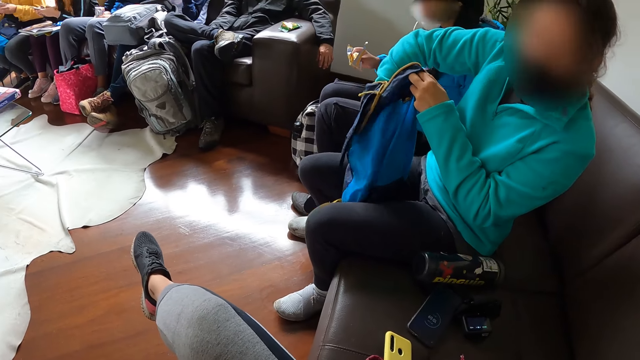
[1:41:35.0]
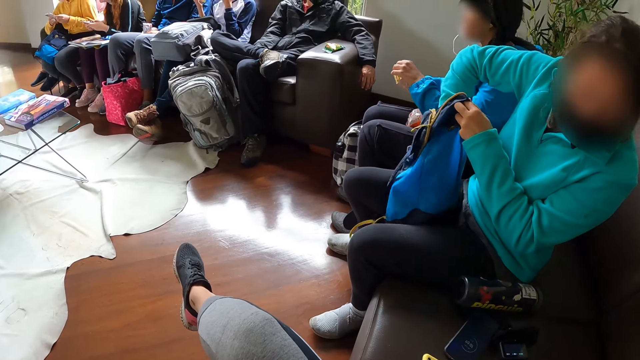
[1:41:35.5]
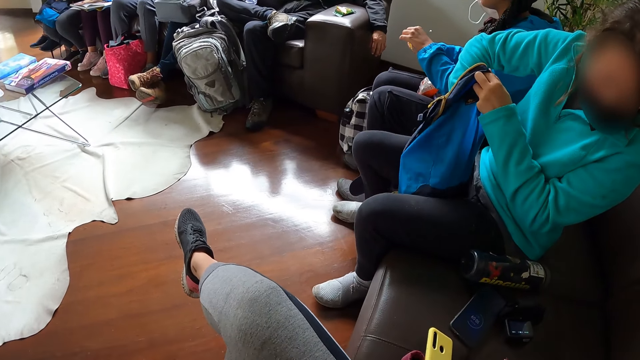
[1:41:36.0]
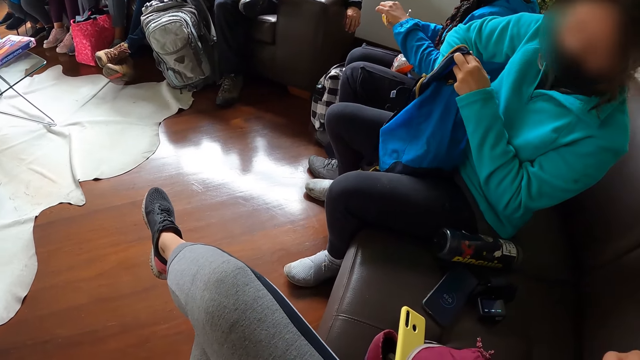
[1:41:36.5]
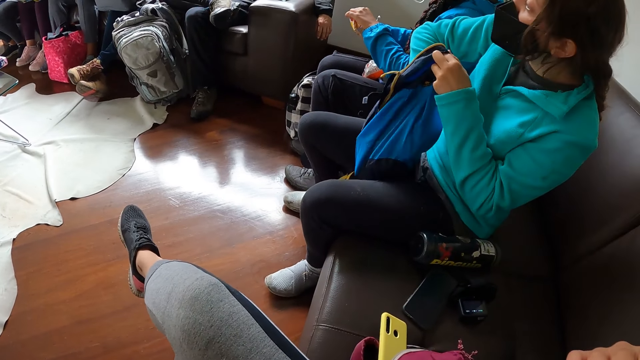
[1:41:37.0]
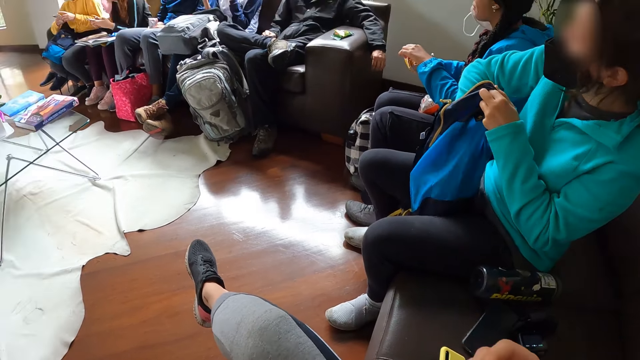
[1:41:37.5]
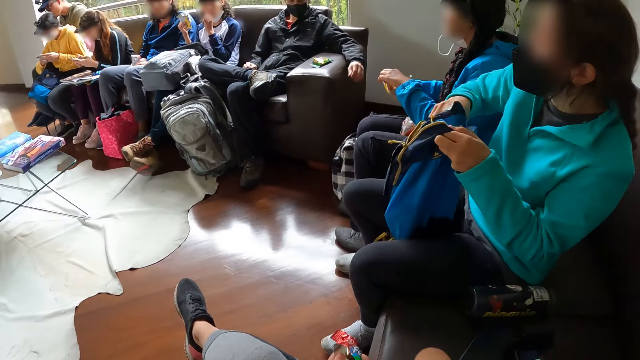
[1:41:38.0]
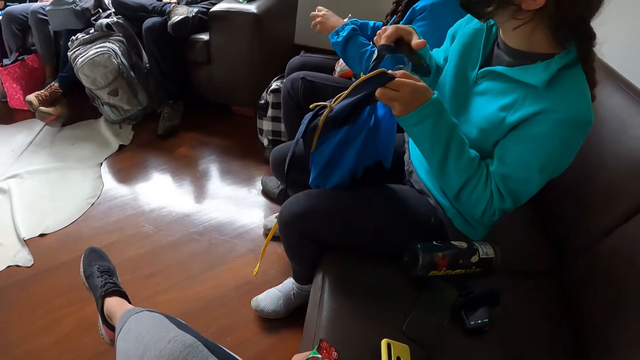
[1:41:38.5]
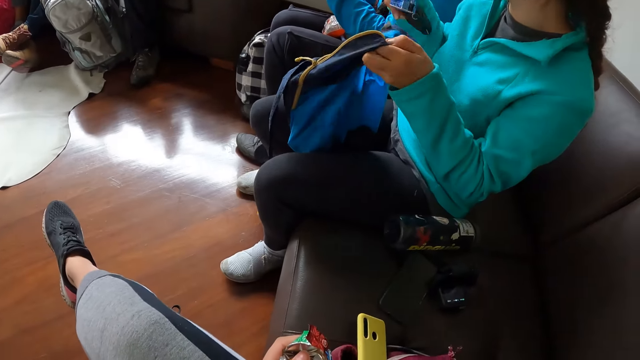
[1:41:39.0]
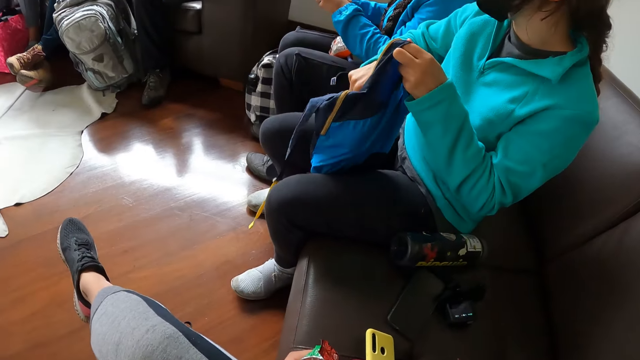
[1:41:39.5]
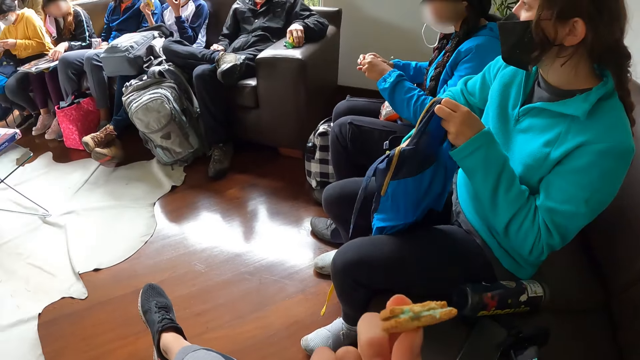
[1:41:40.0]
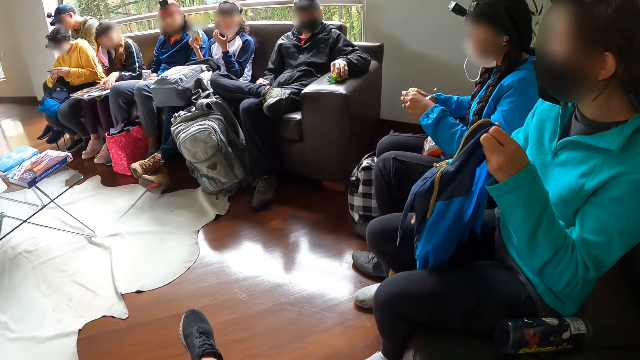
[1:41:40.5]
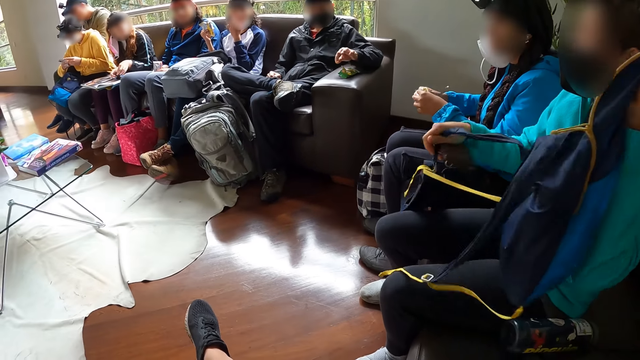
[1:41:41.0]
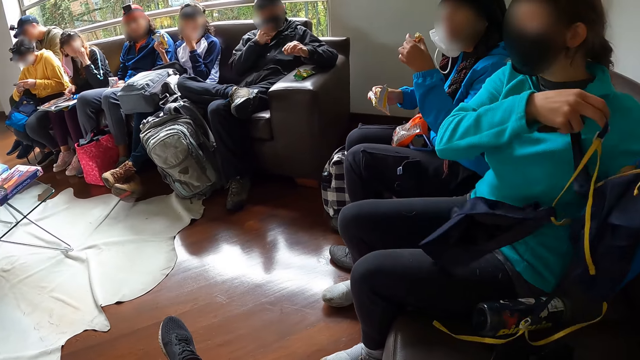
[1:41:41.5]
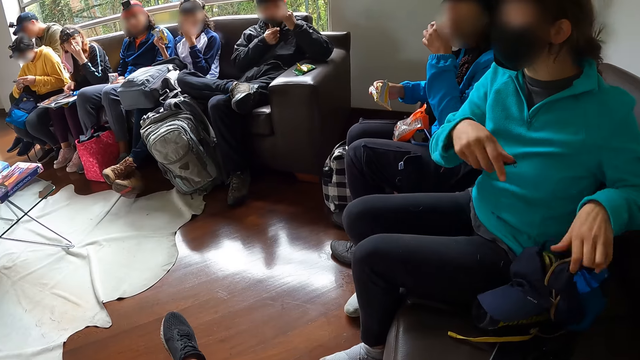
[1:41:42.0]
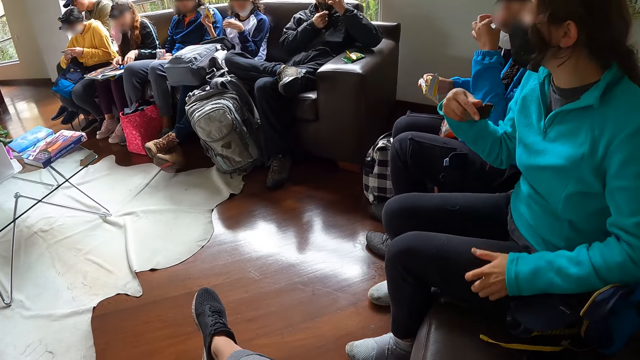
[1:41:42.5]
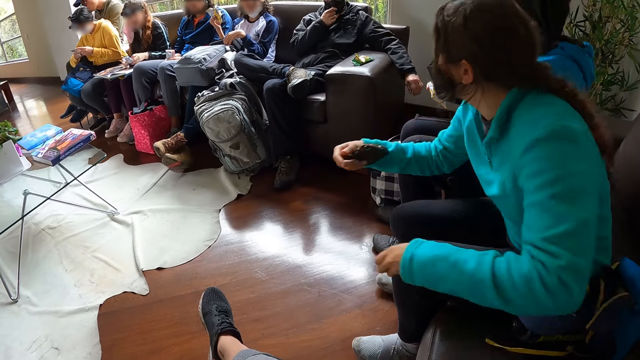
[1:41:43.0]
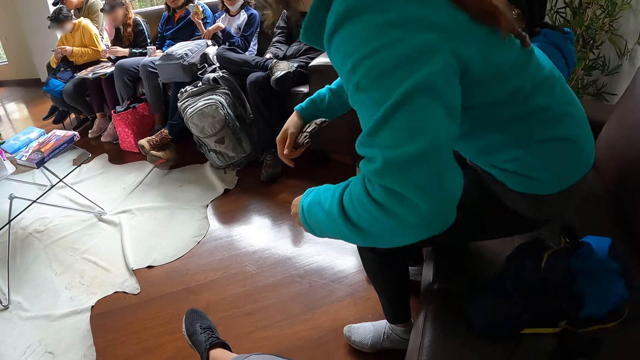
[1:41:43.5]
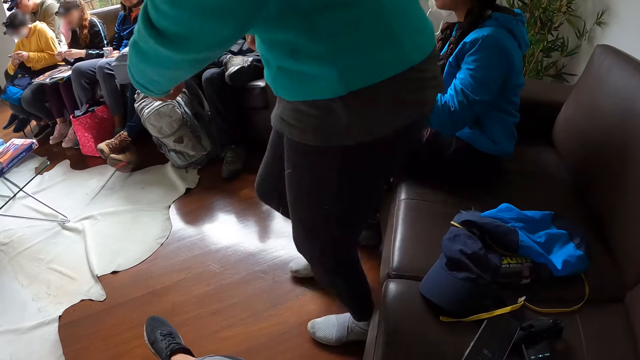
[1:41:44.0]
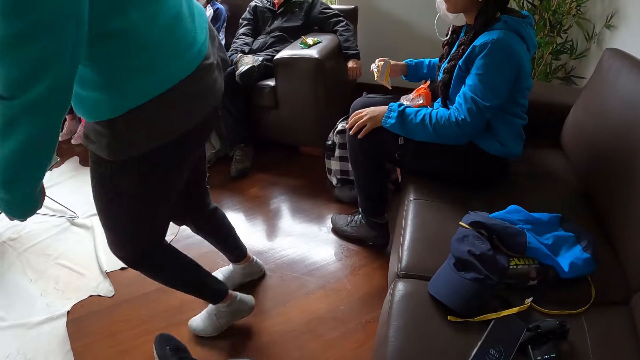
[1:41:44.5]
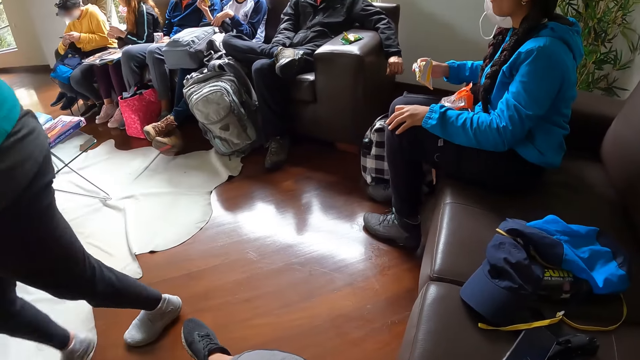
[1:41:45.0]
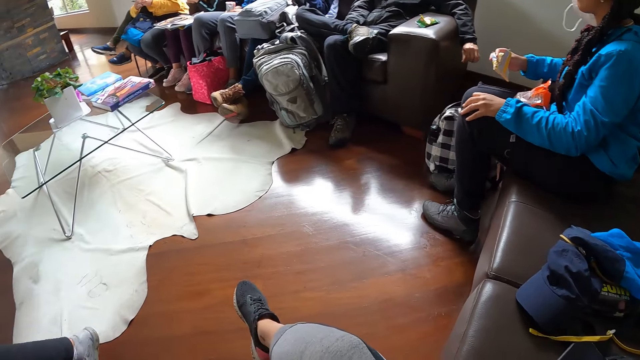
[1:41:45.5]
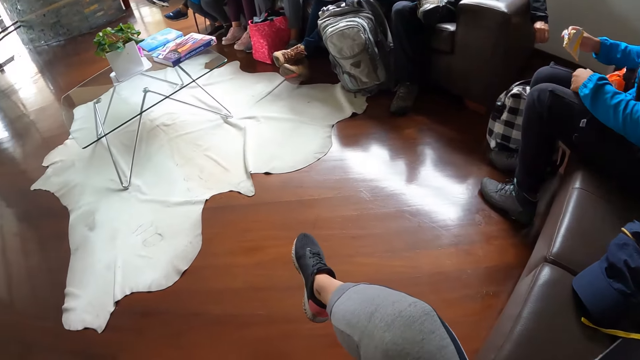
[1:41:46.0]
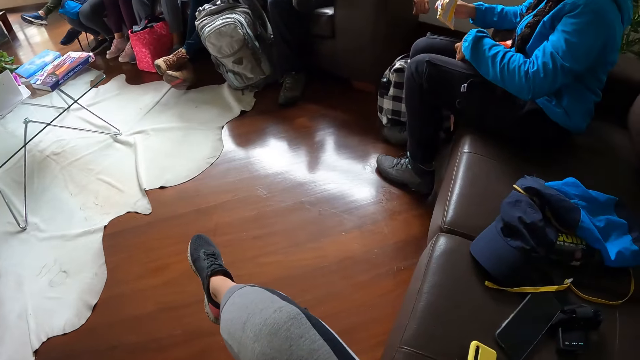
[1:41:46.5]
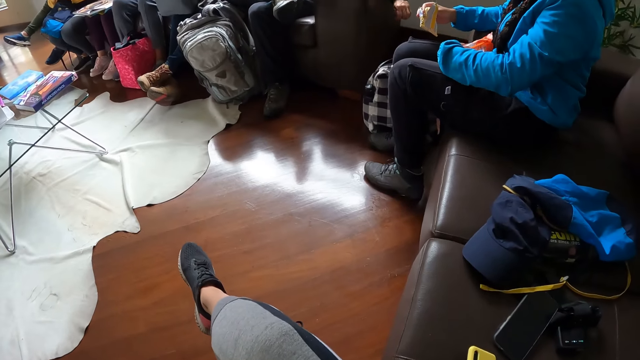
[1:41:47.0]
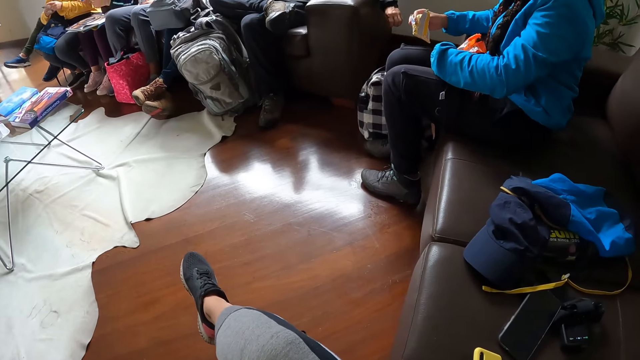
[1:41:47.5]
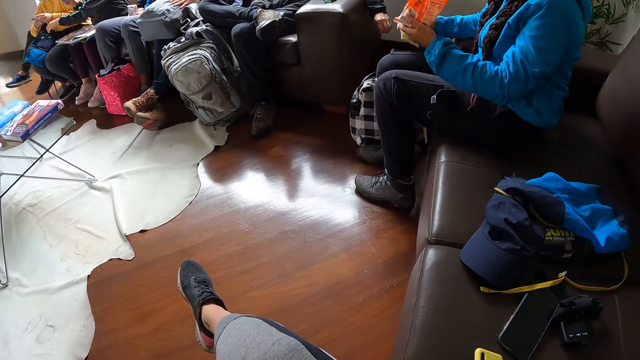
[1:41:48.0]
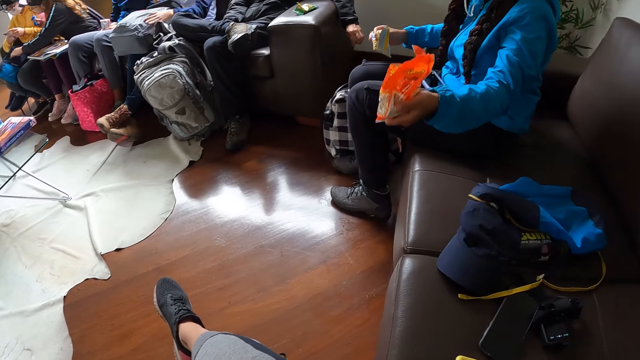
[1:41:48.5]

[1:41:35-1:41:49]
A woman removes a purse from the knapsack in her left hand with her right hand. A man removes a biscuit from the biscuit pack on the chair arm with his right hand. Another woman drops the phone on the book with both hands. A third woman breaks a chocolate with both hands. The first woman drops the knapsack on the chair or couch with both hands. The man moves the nose mask on his face with his right hand. The third woman eats the chocolate in her left hand. The man eats the biscuit with his left hand. The second woman picks up the phone on the book with both hands. The first woman stands from the chair. The third woman picks up the pack of chocolates on her leg with her left hand.

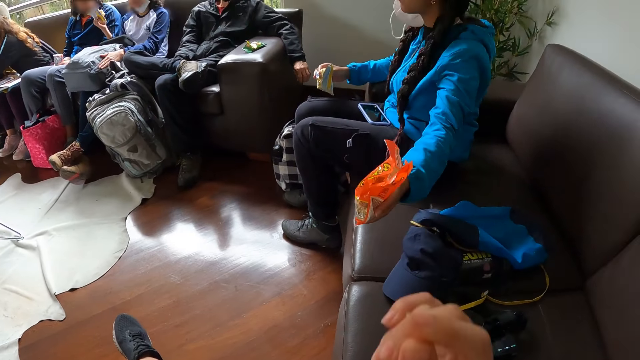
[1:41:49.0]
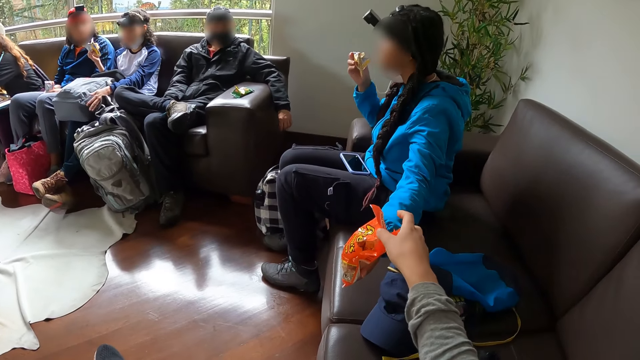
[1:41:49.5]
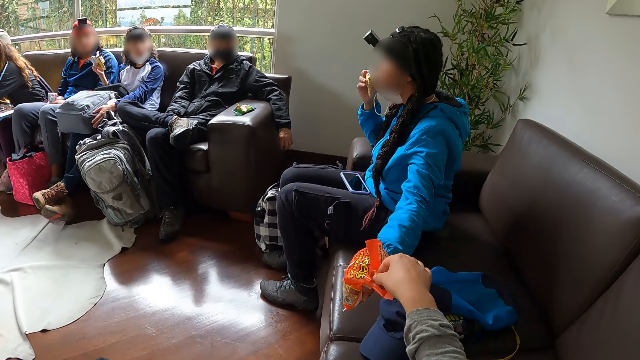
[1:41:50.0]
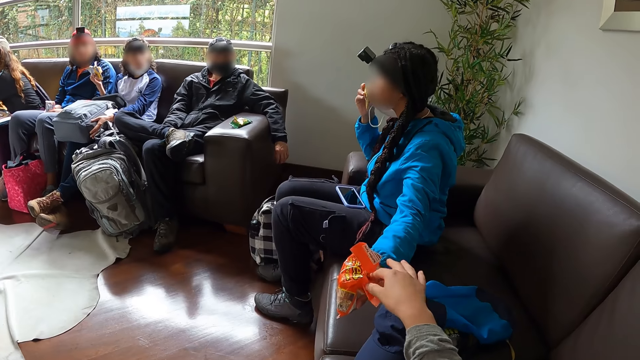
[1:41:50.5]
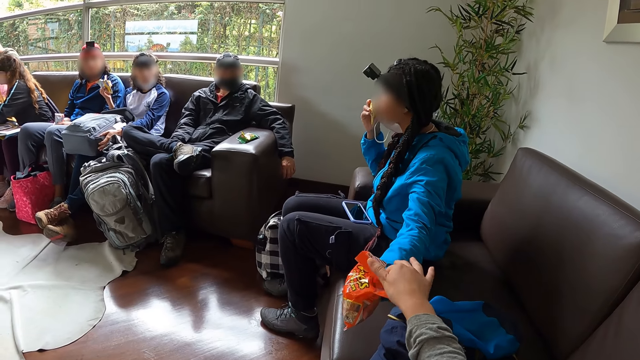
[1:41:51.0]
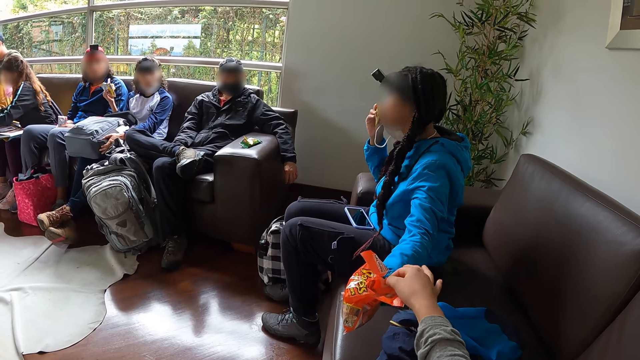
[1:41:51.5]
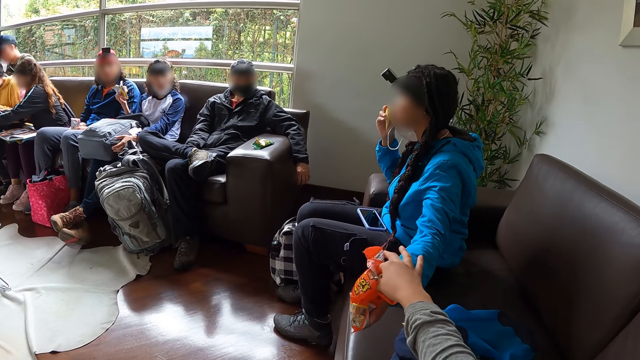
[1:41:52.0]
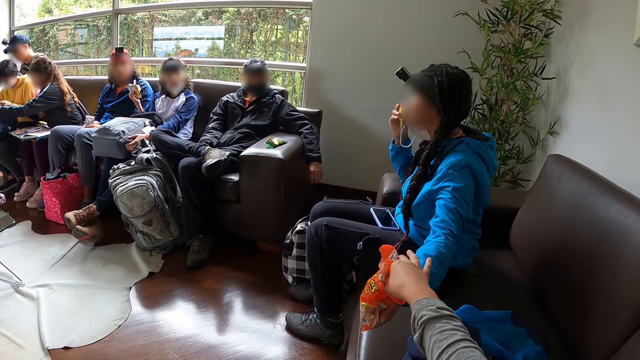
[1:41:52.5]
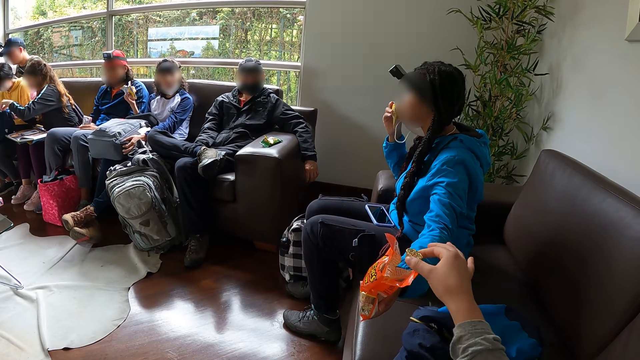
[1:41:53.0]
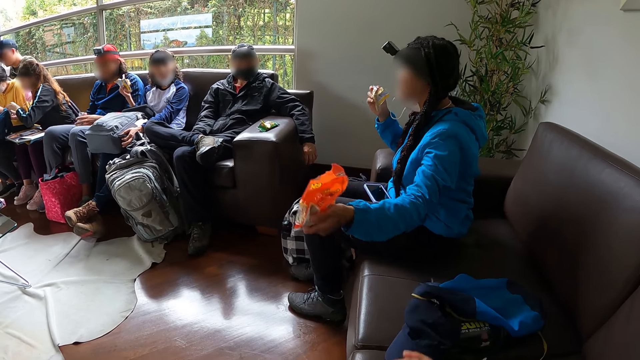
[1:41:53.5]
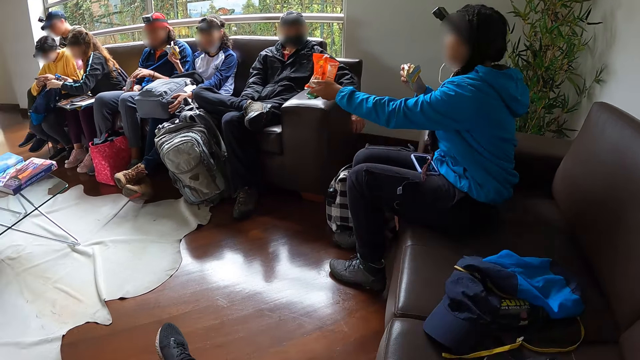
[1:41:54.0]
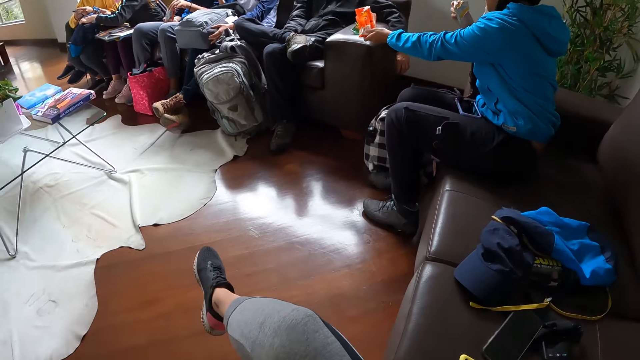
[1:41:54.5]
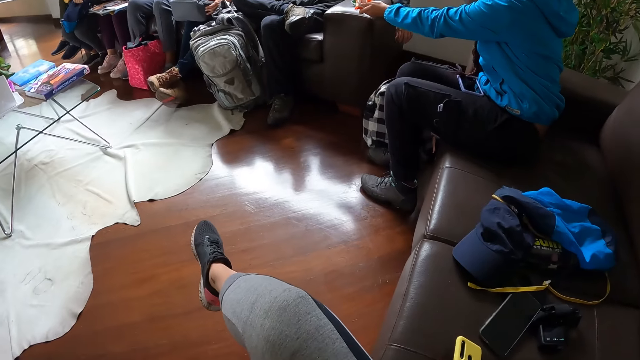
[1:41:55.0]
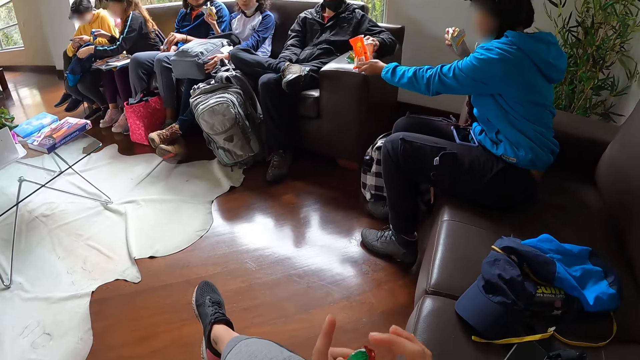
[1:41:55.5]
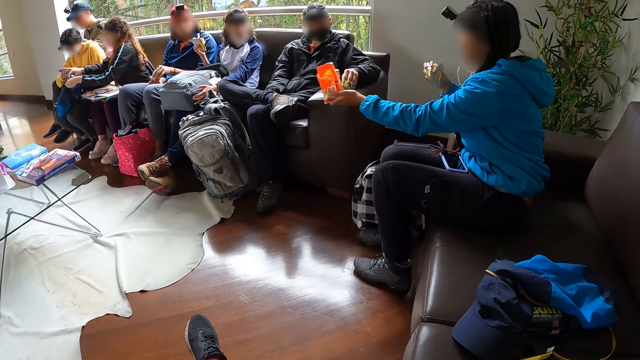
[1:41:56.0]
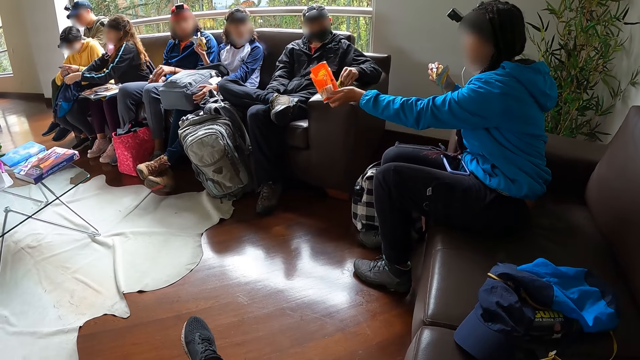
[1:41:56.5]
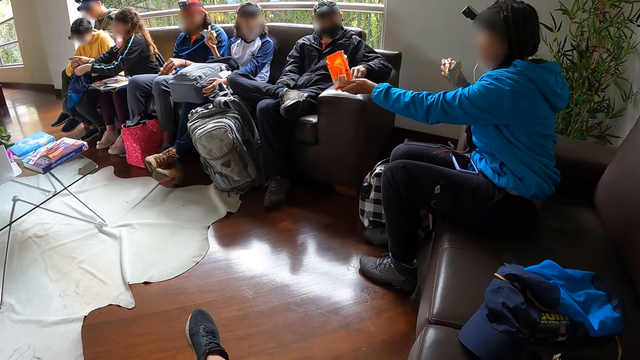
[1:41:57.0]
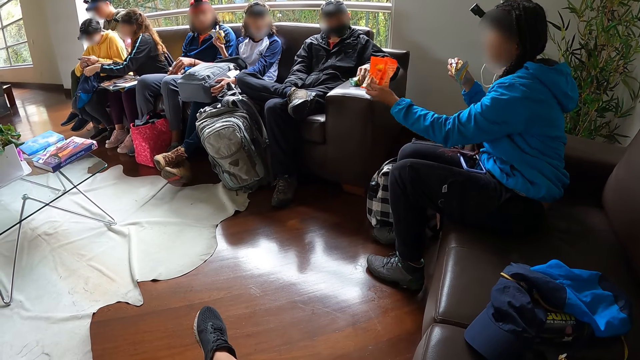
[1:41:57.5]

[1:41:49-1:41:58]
The camera wearer removes a candy chocolate from the pack of chocolate with a woman, with her right hand. Another woman drops a pair of glasses in the bag in her left hand with her right hand. A man adjusts the biscuit pack on the chair arm with his left hand.
